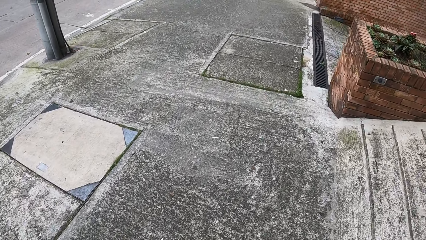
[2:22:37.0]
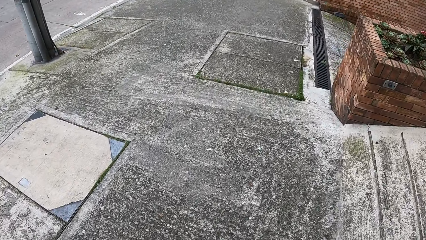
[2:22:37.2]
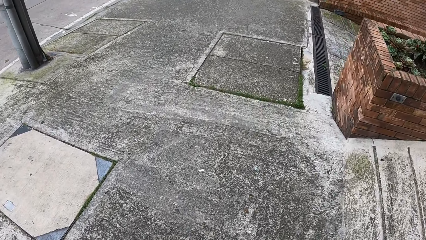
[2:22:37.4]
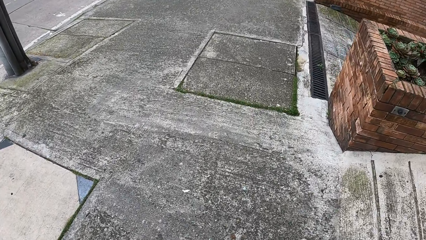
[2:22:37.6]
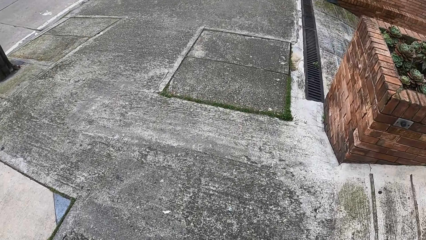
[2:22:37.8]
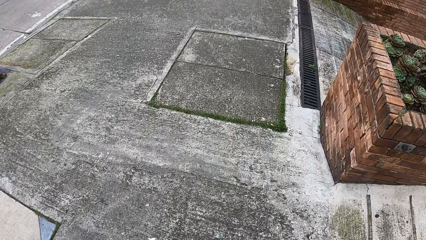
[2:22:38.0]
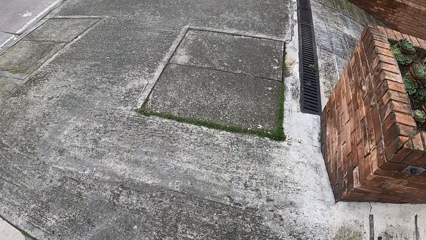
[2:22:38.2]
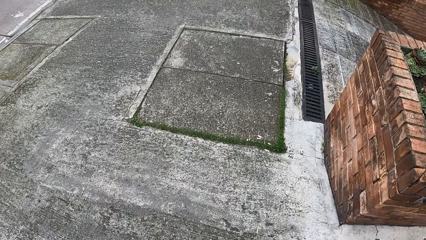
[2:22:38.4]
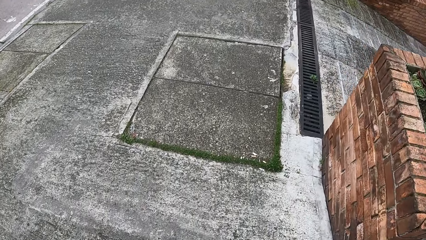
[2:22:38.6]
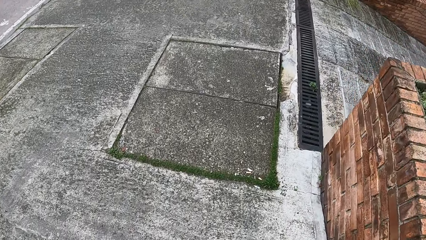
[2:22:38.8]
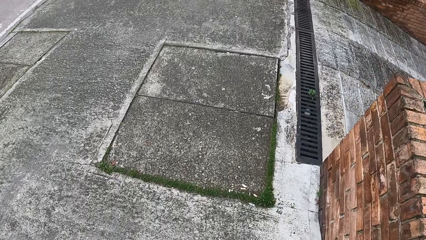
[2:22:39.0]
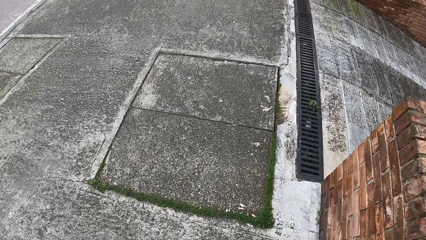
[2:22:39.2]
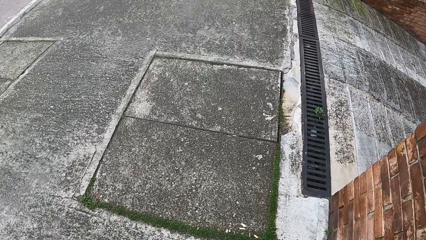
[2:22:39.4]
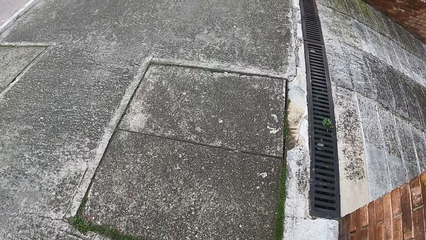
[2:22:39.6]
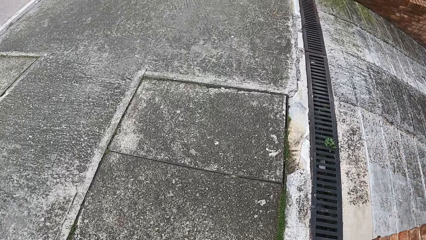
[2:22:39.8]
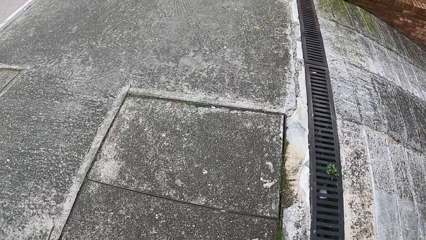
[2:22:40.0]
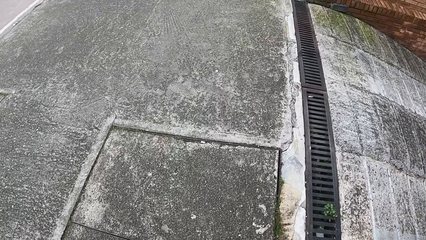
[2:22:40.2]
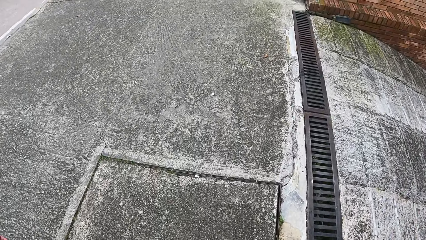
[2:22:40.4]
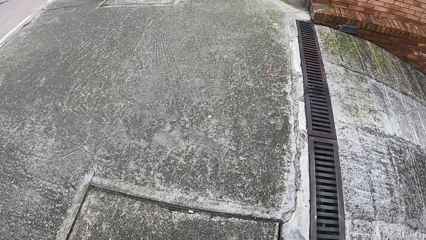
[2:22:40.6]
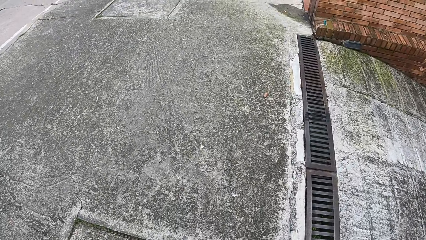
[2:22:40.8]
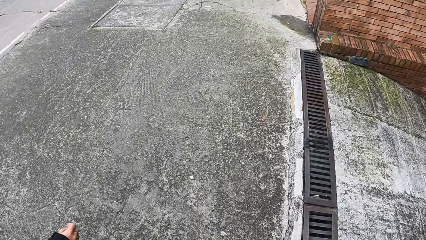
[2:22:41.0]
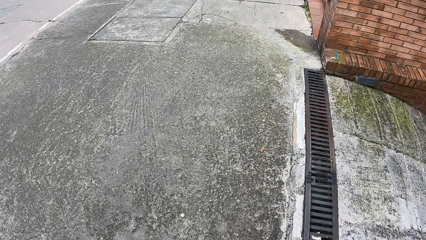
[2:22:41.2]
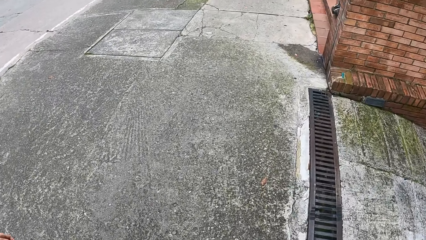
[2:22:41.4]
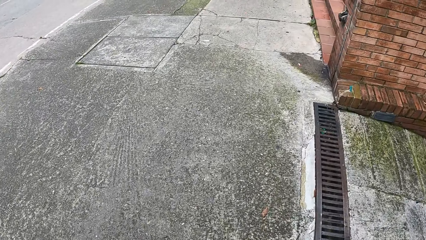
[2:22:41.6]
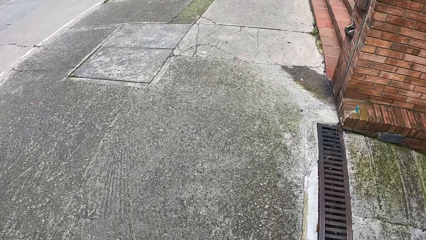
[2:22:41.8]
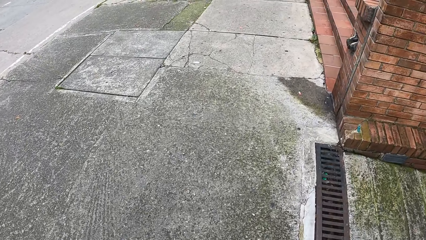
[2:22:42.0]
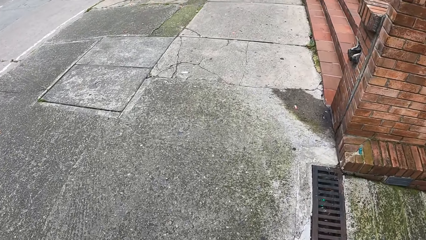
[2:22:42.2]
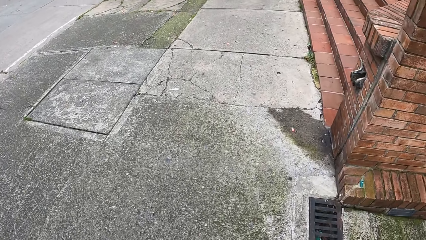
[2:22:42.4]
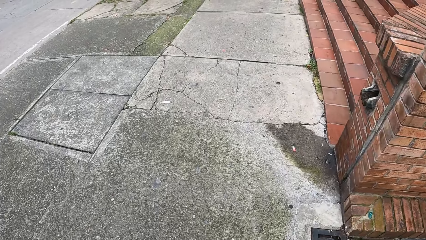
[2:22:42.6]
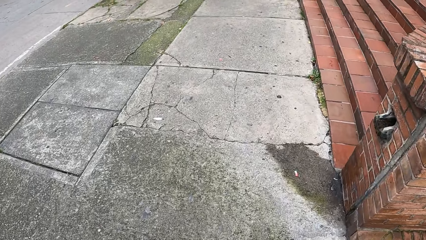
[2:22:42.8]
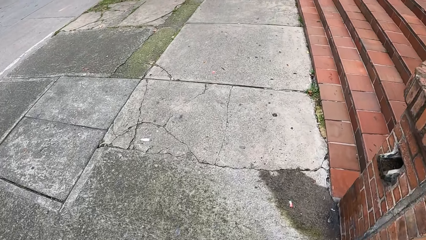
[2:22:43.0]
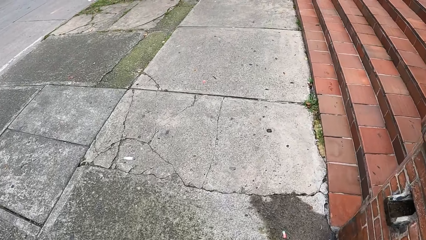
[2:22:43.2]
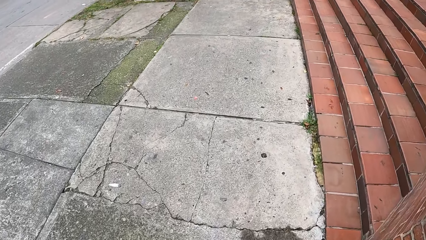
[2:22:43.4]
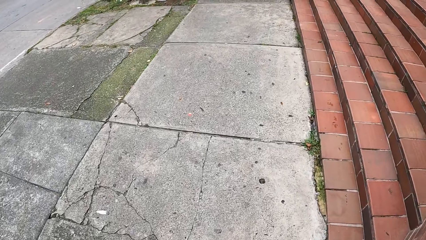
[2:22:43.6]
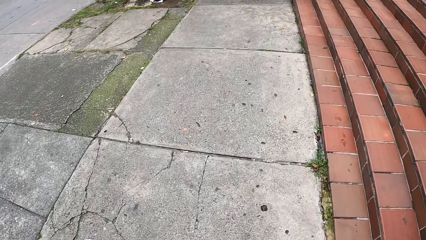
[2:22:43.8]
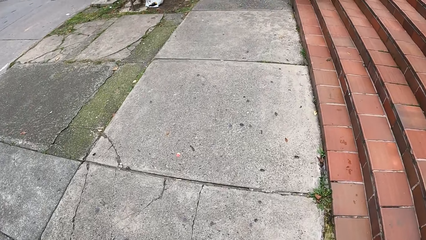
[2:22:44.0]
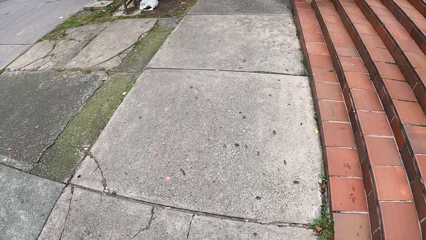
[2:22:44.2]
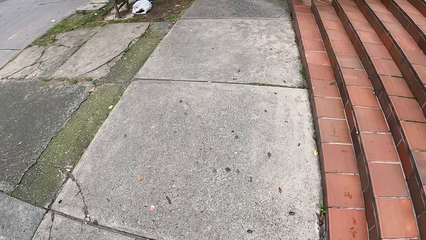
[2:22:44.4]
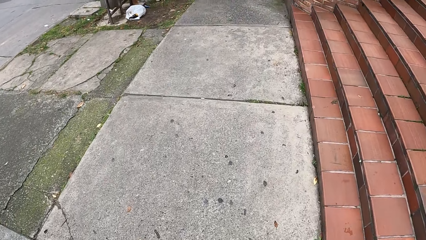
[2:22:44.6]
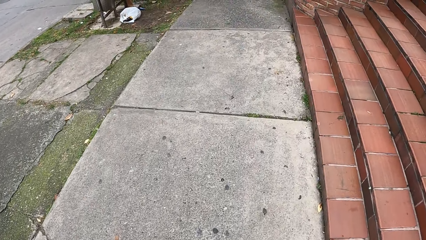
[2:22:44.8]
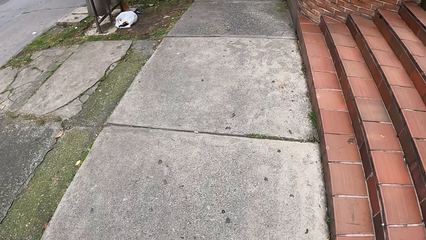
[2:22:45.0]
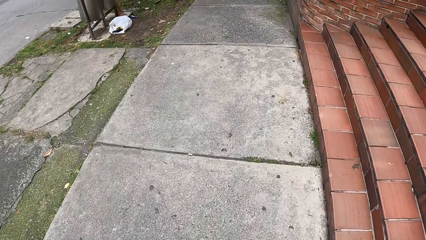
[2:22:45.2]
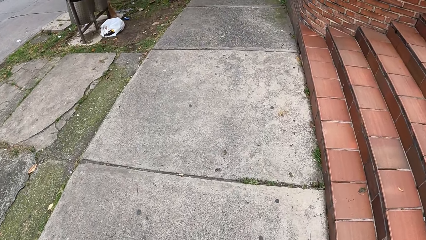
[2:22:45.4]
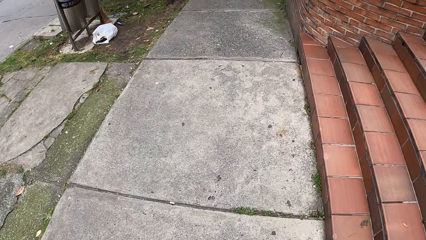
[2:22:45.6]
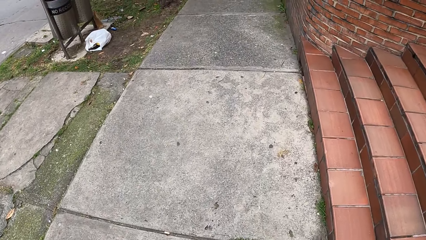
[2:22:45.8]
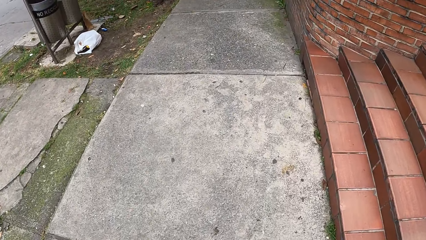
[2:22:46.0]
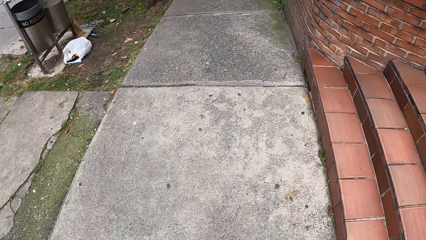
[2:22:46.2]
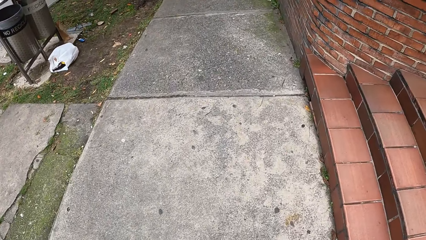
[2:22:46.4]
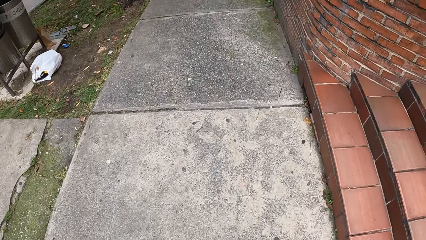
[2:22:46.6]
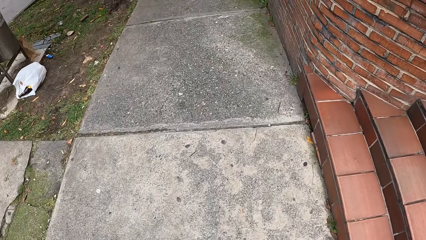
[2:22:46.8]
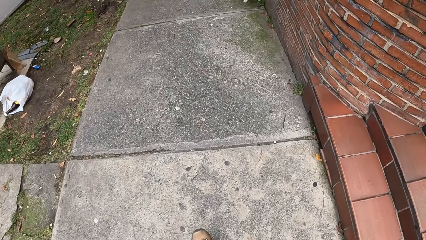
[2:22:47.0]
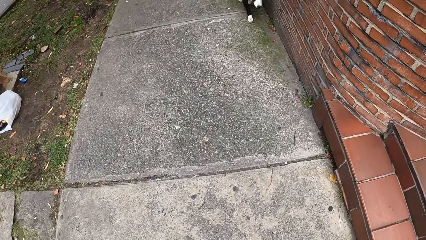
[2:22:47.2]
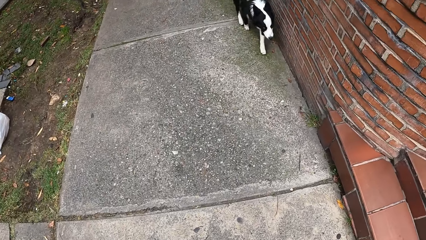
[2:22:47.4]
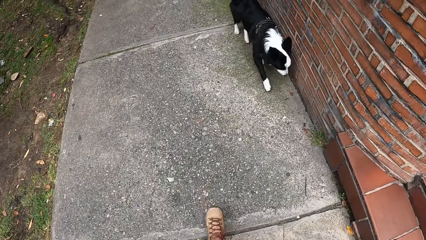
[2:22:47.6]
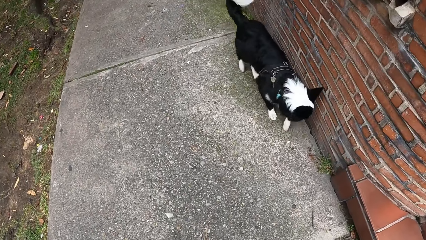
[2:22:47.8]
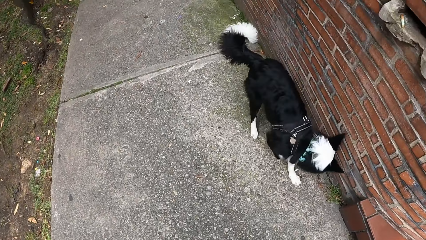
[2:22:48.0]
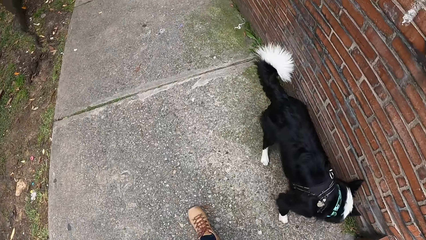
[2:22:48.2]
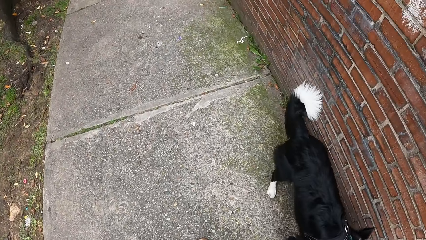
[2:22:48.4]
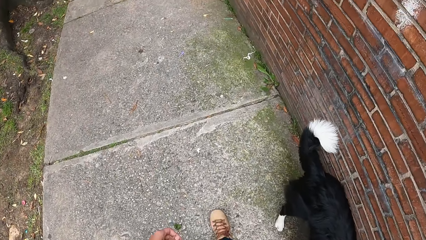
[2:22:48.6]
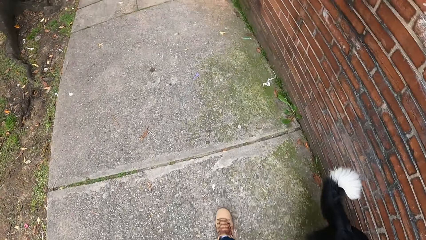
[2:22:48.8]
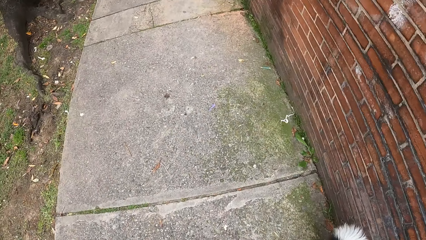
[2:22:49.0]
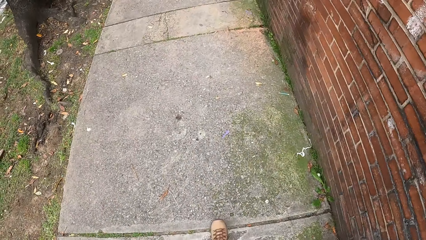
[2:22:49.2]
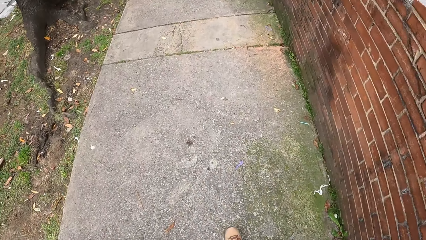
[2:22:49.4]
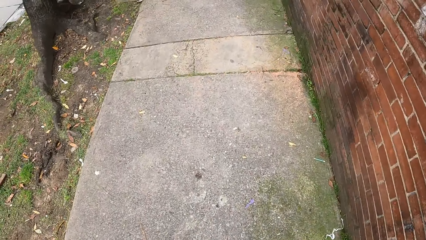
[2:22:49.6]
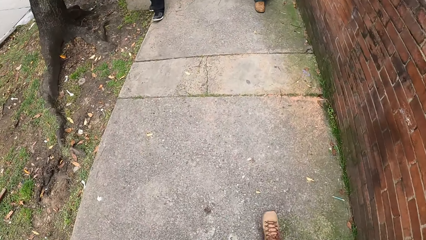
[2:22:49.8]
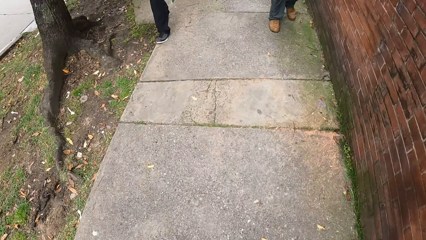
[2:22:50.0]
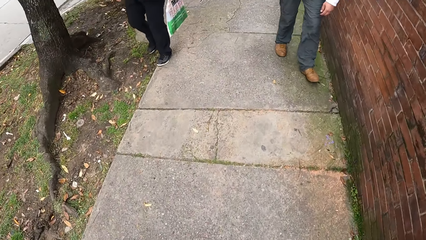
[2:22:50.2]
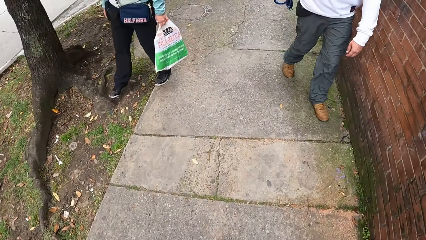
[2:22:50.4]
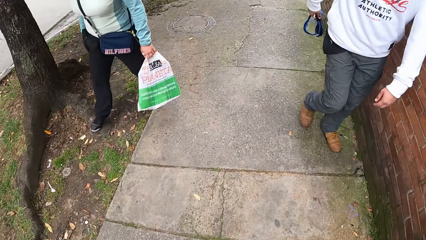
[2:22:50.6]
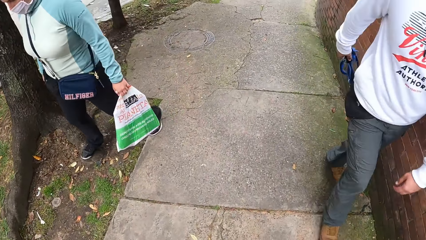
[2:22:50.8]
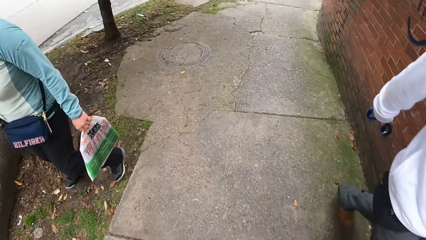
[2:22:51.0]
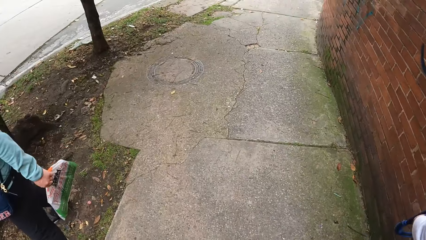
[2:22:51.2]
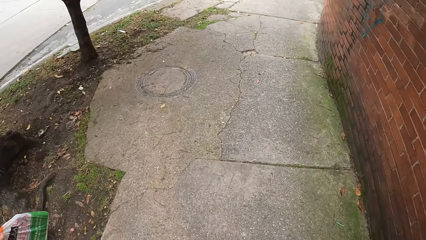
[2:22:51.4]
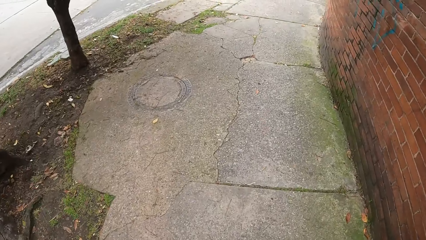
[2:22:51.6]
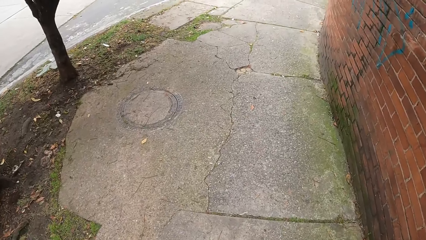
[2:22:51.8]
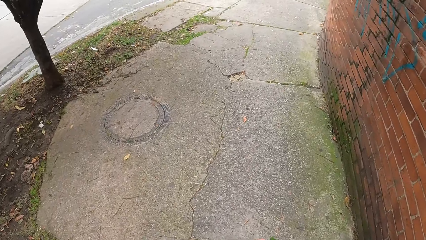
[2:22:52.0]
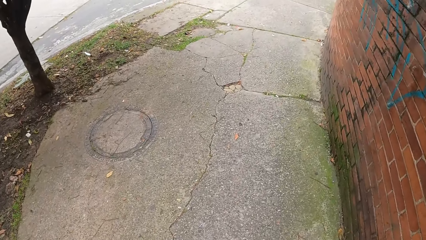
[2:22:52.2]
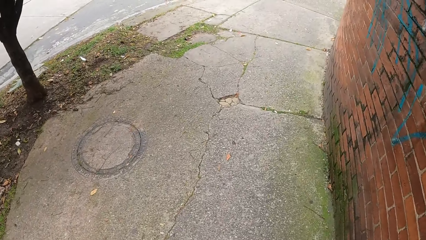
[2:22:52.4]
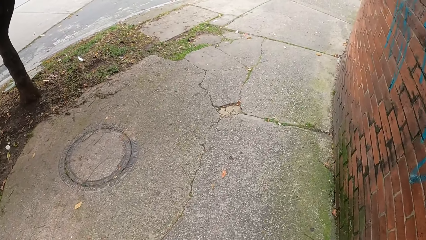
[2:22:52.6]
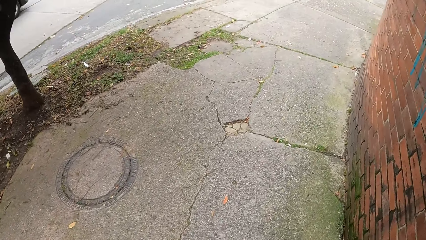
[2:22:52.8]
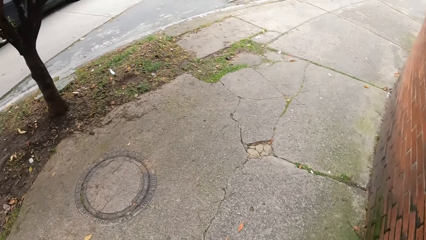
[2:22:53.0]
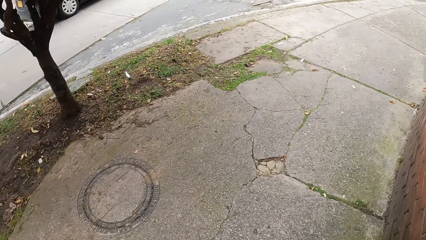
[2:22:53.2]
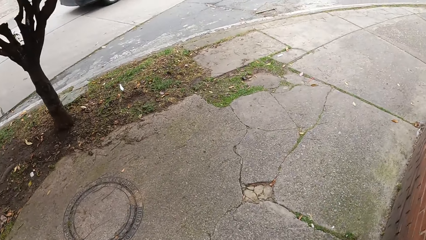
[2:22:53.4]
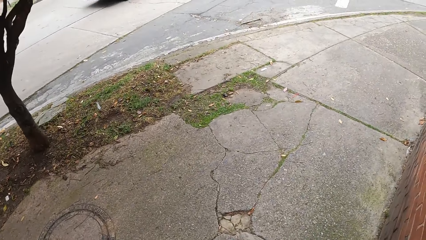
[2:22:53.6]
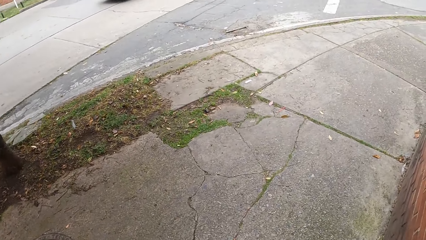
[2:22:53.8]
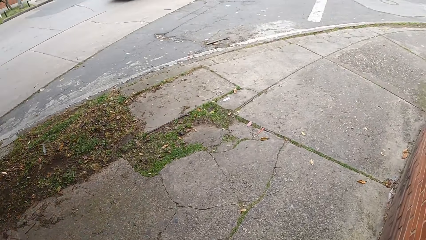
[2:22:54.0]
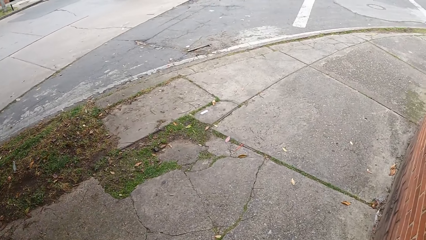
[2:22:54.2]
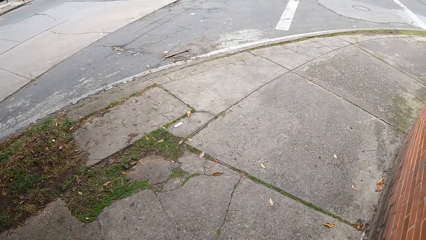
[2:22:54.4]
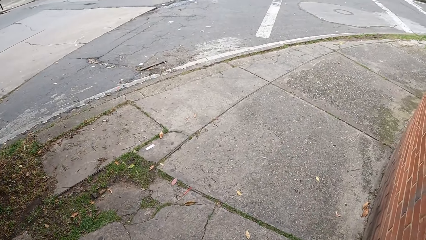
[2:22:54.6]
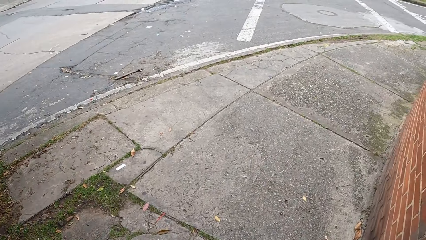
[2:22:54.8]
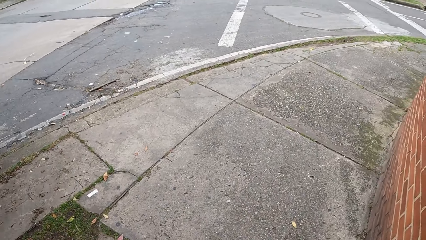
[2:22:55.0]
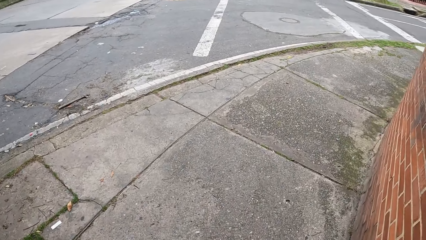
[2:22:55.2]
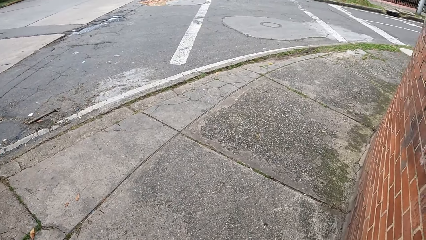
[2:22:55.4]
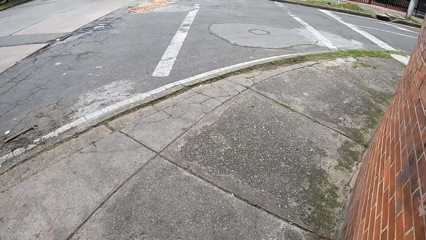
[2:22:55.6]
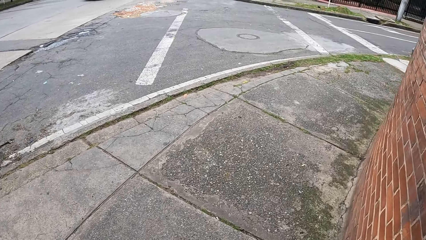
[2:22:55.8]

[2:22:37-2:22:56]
A dog walks past the camera wearer on the walkway. A woman walks past the camera wearer on the walkway. The camera wearer walks past the dog on the walkway. A black car drives past them on the paved road.
